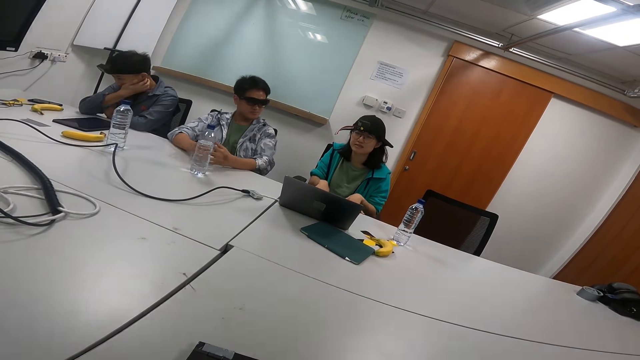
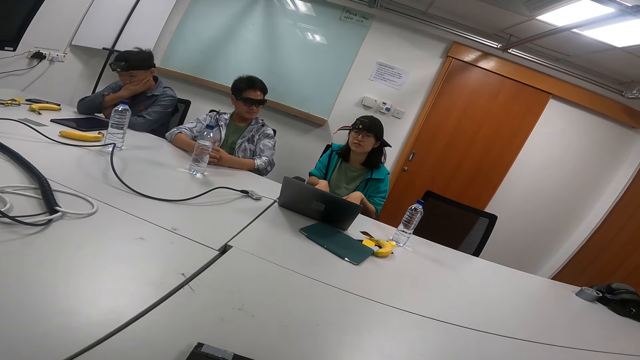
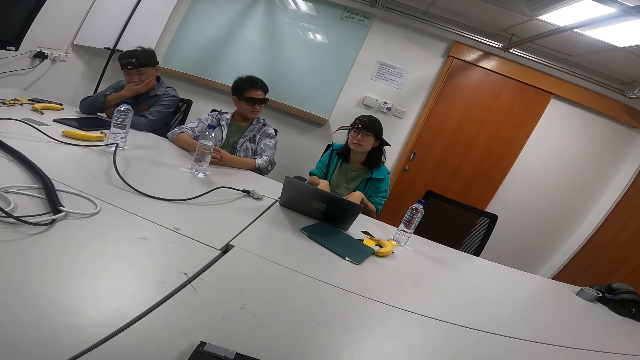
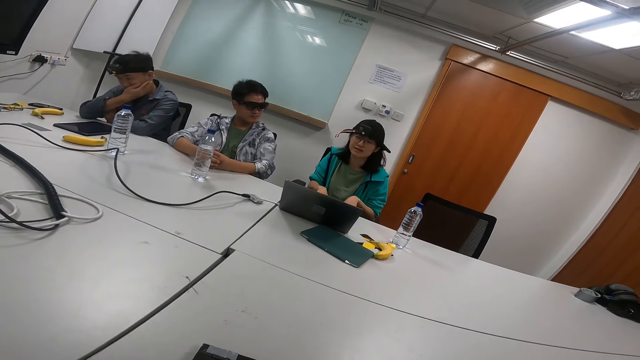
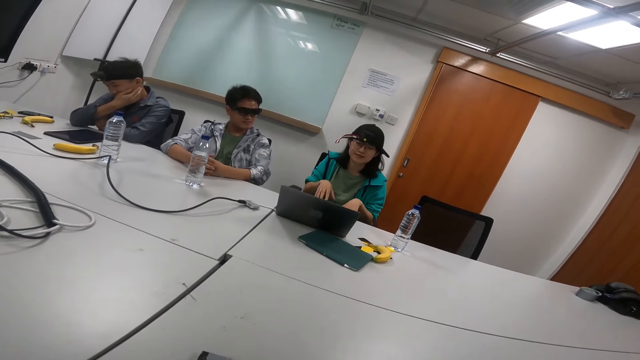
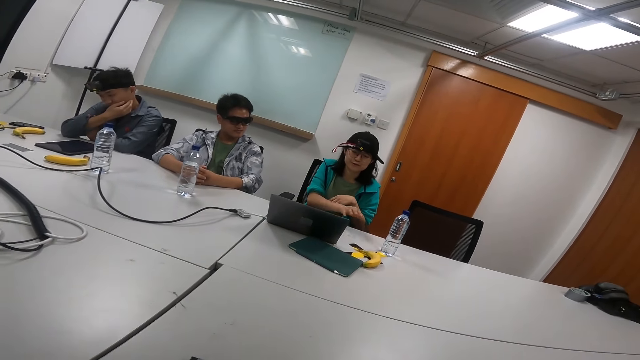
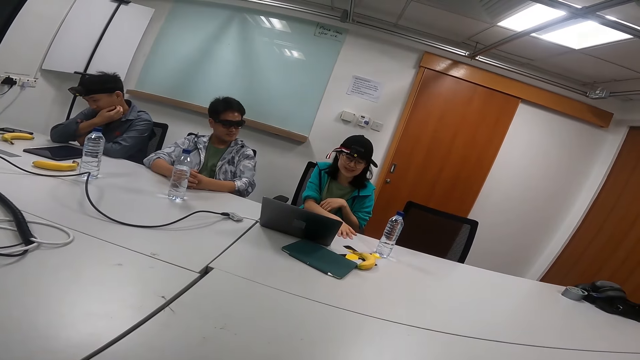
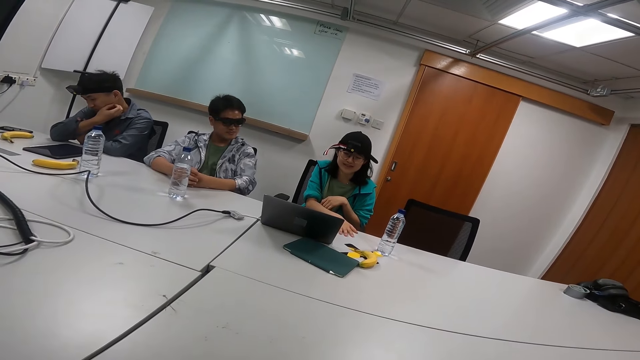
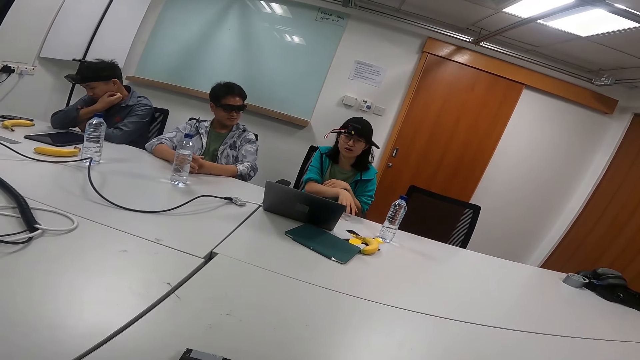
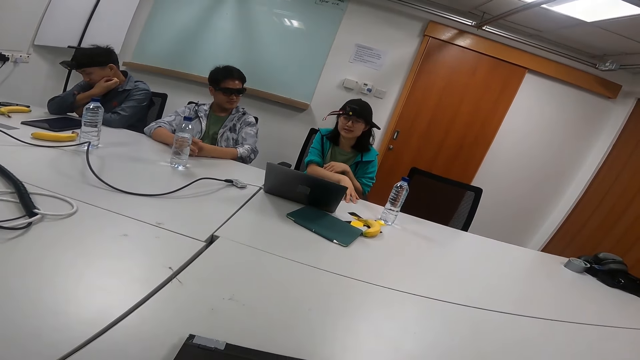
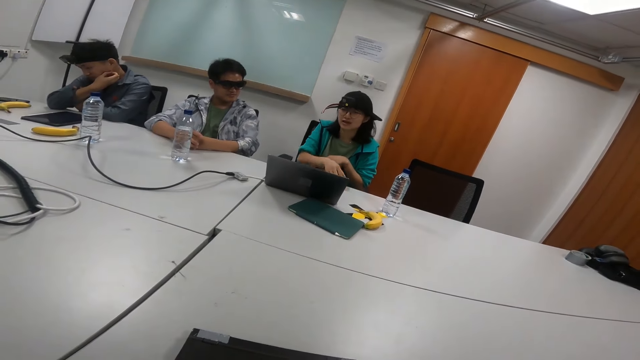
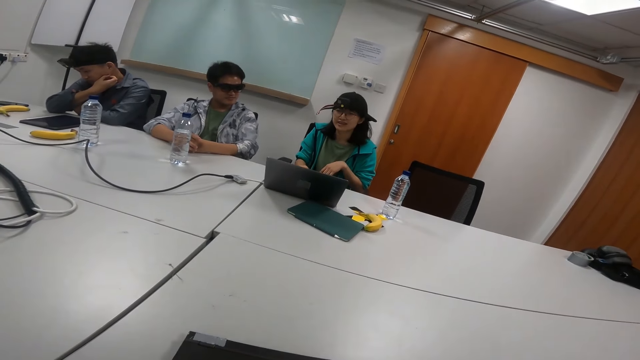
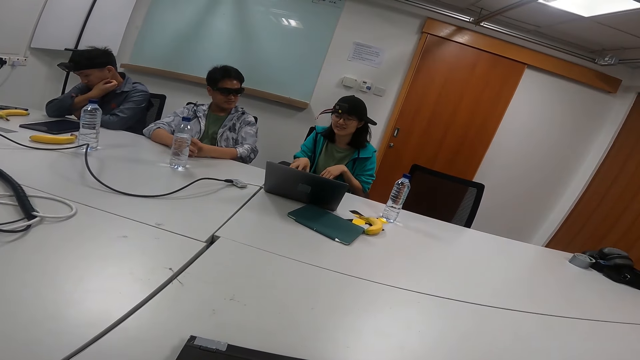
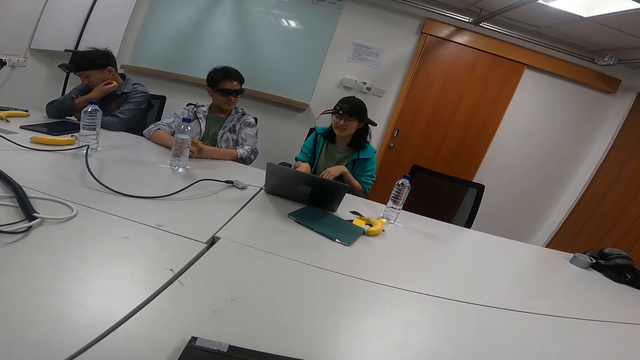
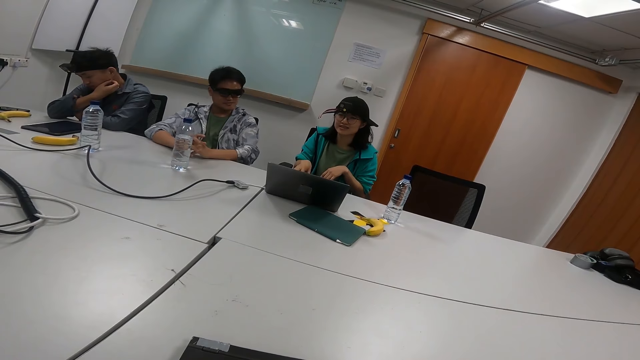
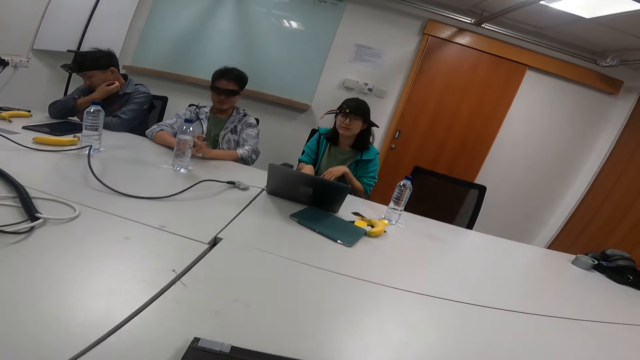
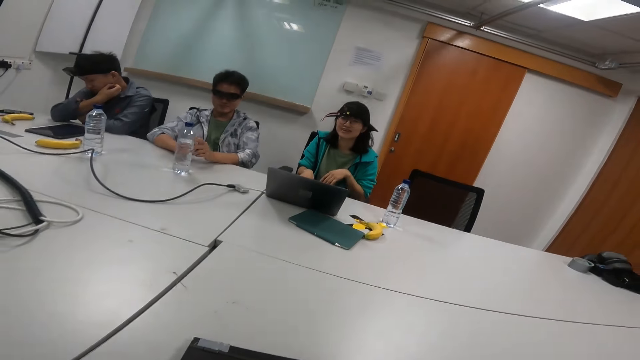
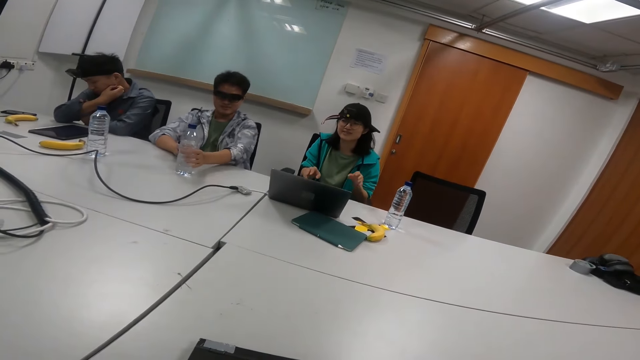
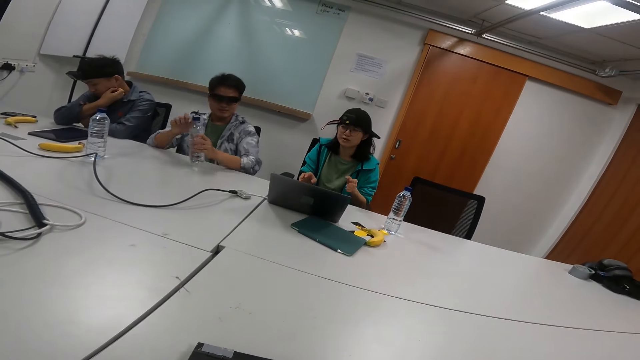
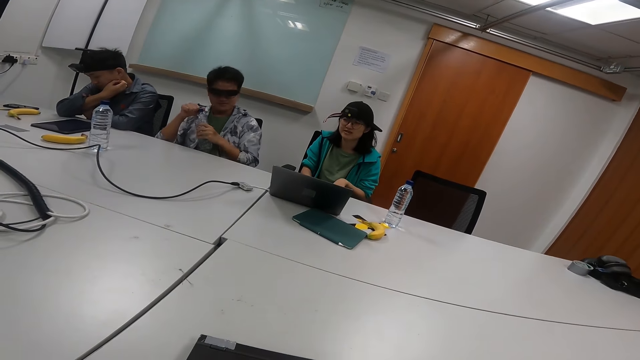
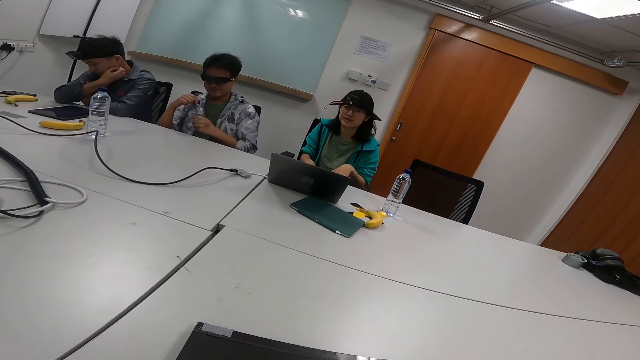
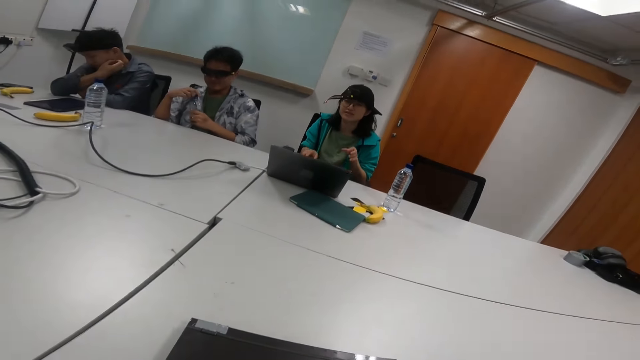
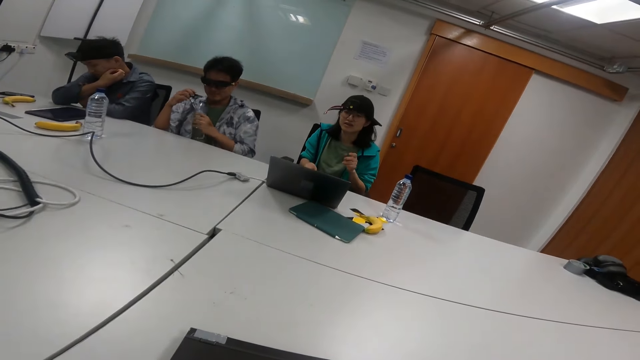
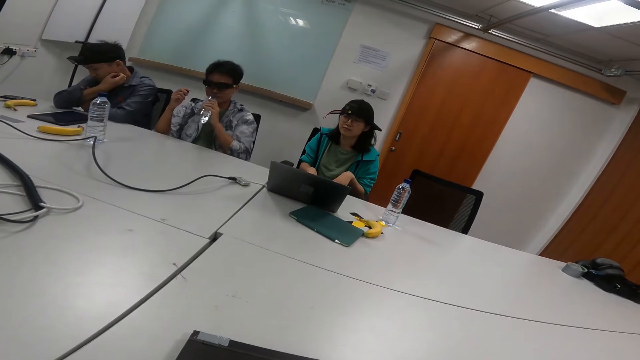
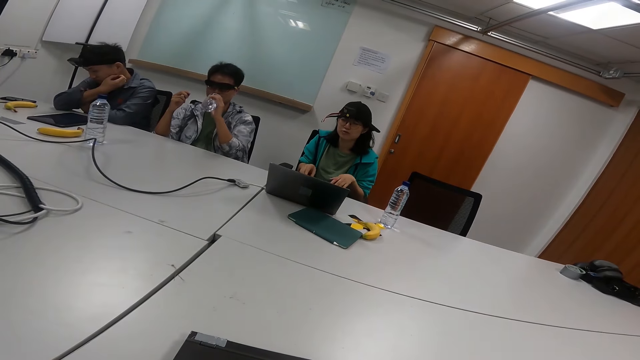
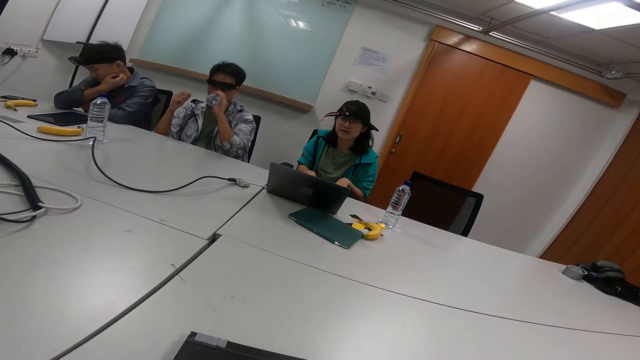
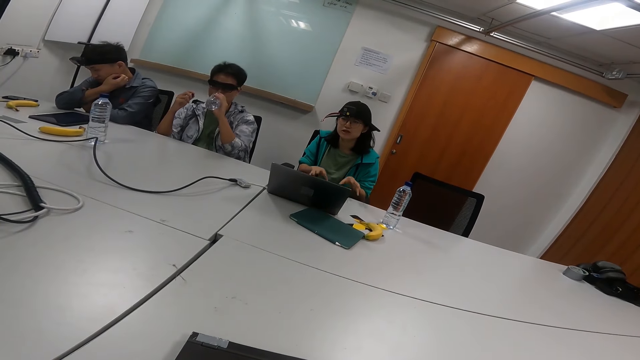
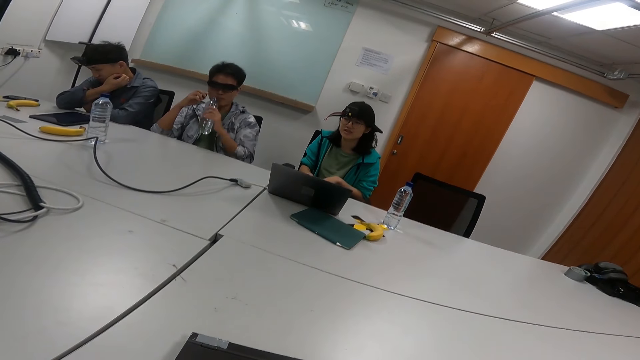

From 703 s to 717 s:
A person moves her hands repeatedly. Another person takes the water bottle on the table and drinks water. The first person moves her hands again.

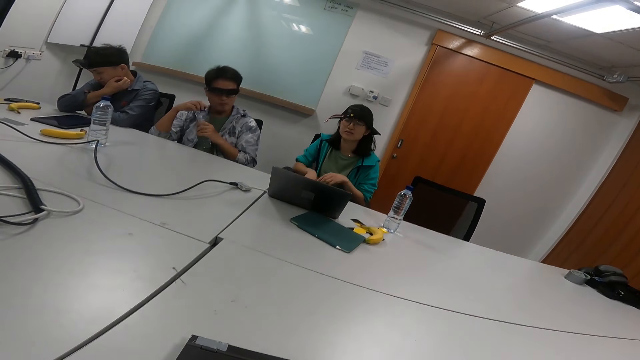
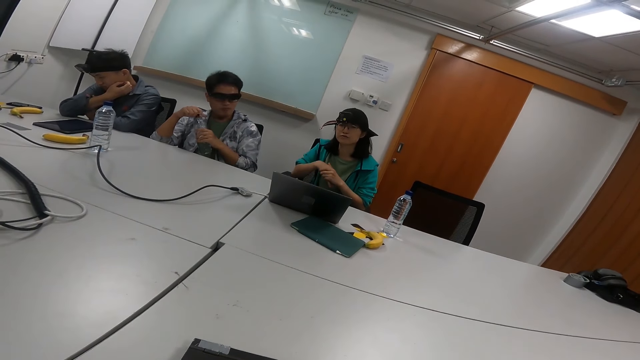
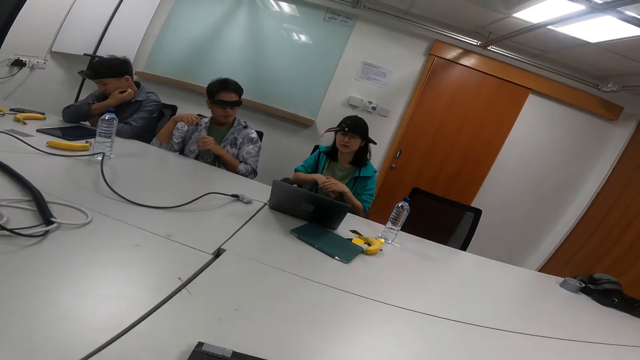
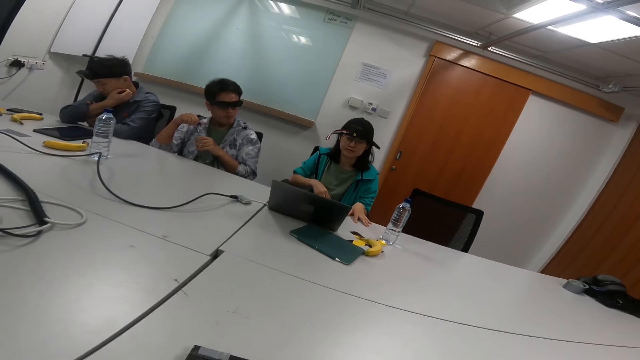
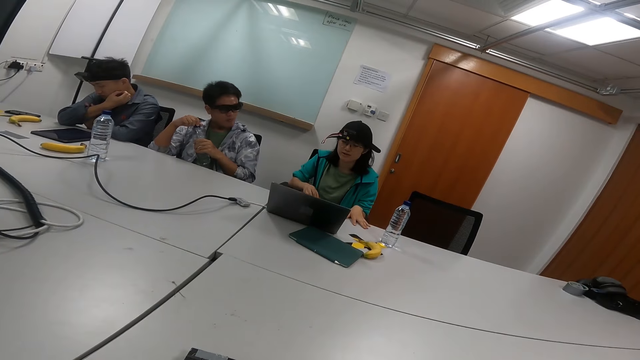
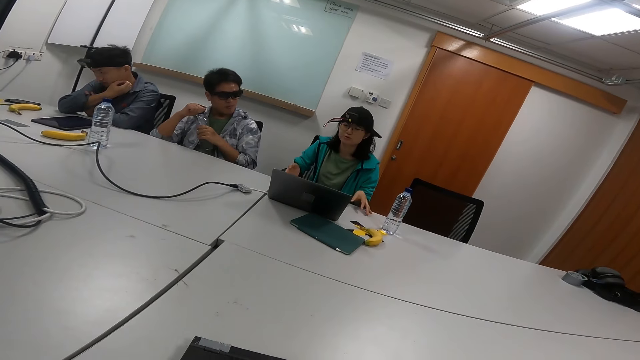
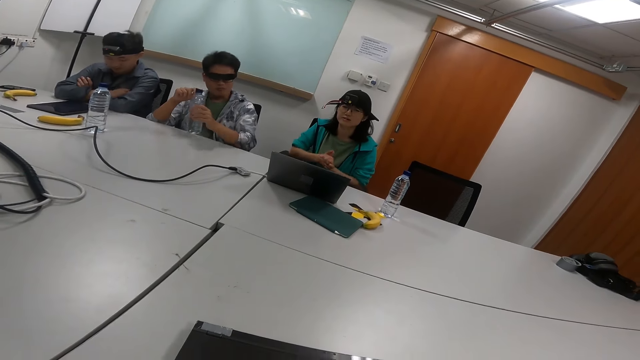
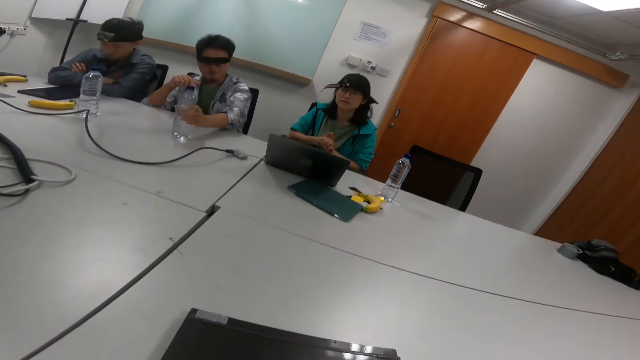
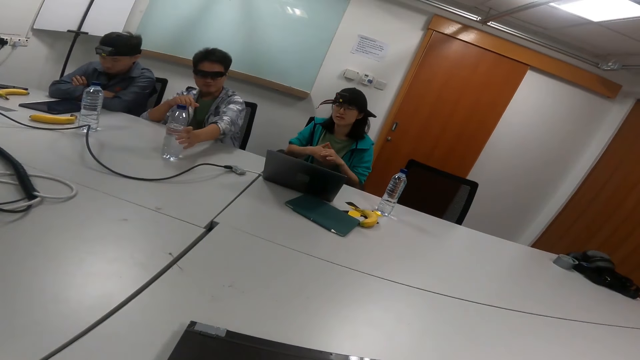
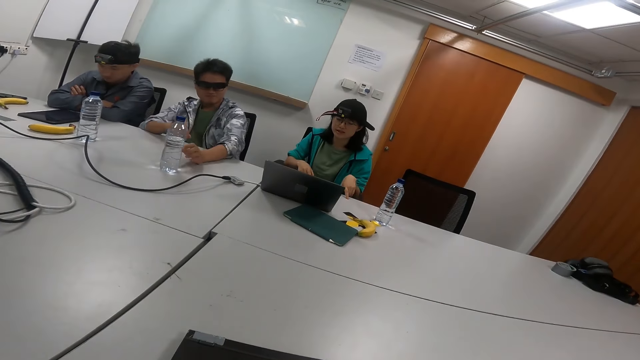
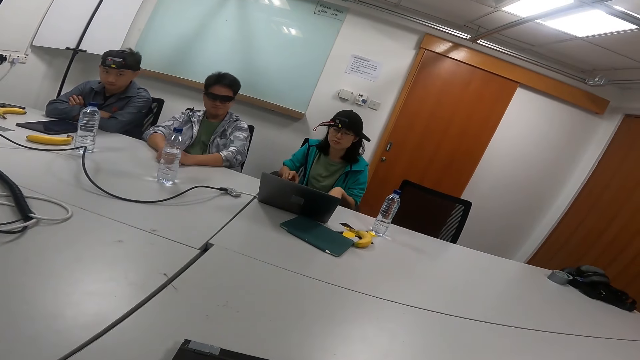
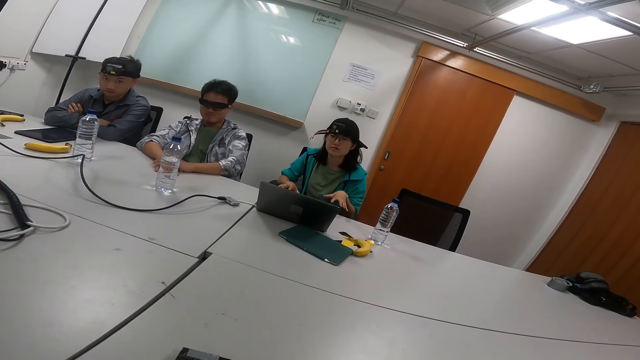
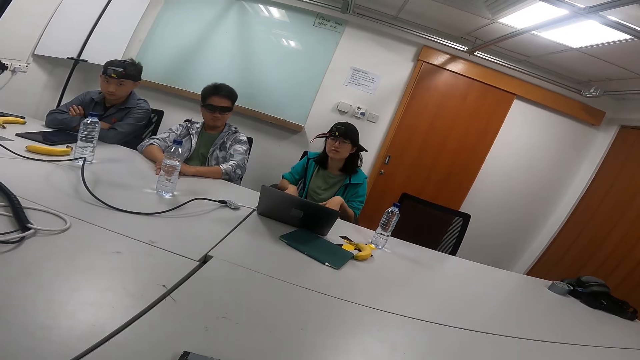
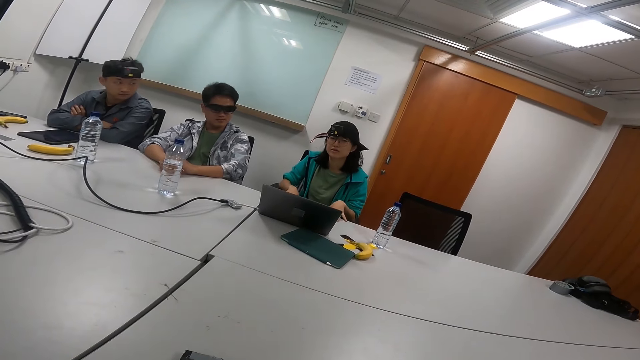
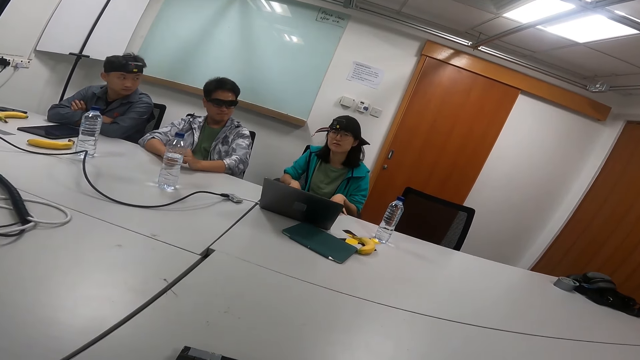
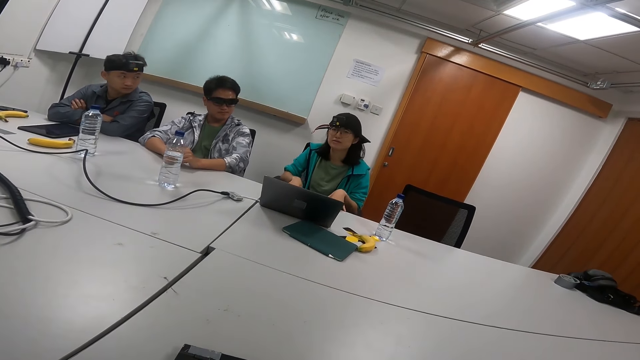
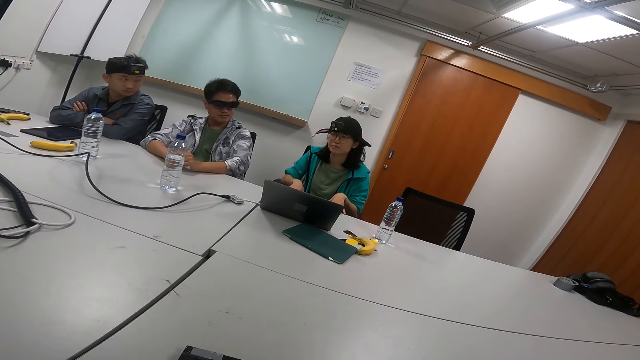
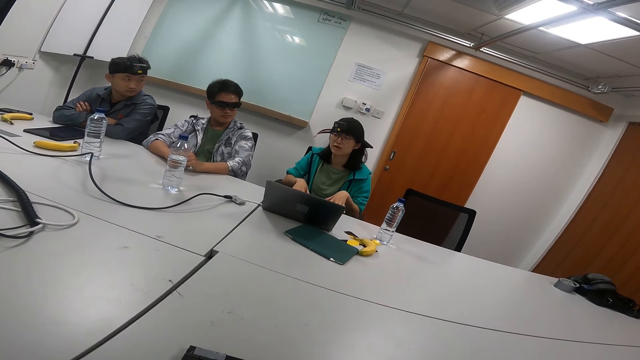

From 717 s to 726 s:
A person moves her hands. Another person puts the water bottle on the table. The first person moves her hands again. She talks to another person while moving her hands.
